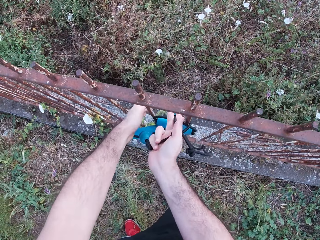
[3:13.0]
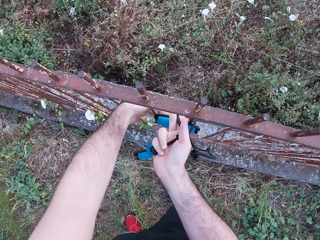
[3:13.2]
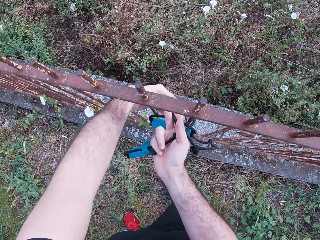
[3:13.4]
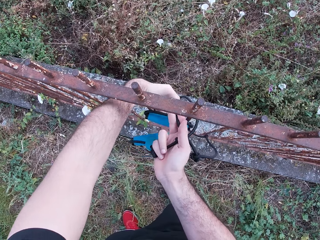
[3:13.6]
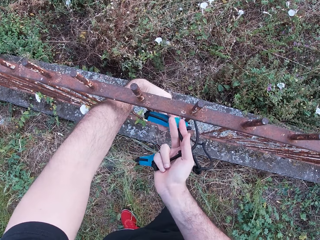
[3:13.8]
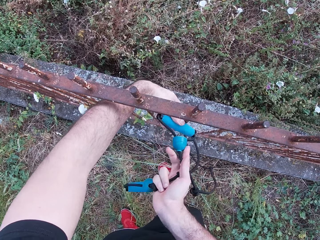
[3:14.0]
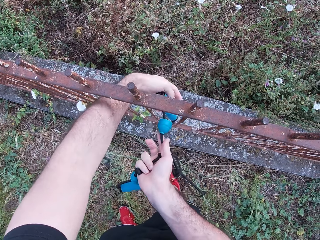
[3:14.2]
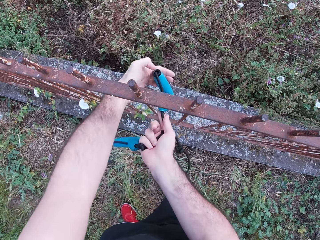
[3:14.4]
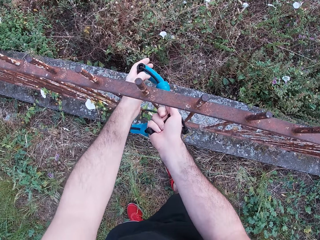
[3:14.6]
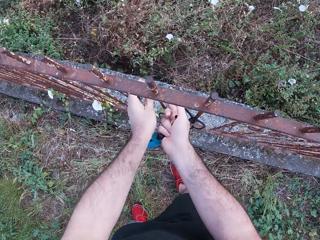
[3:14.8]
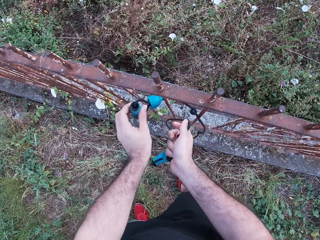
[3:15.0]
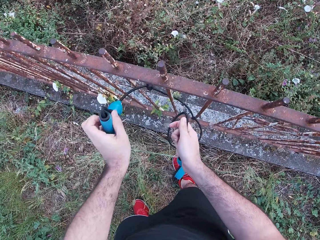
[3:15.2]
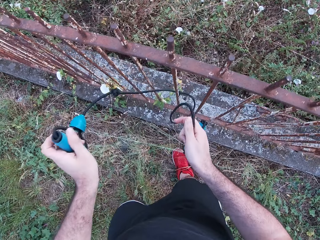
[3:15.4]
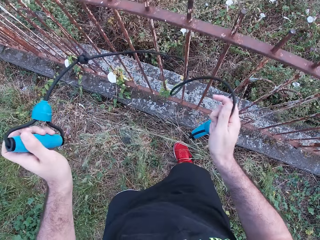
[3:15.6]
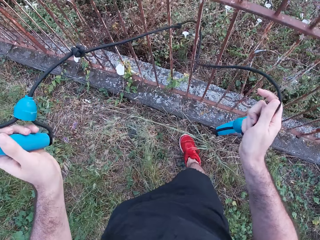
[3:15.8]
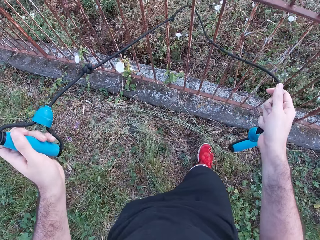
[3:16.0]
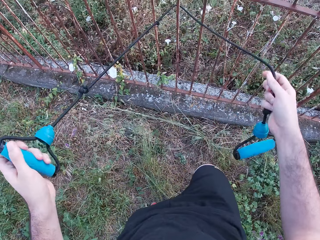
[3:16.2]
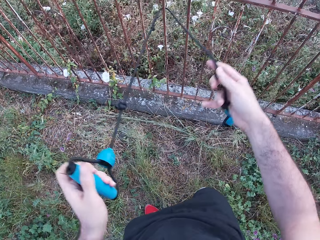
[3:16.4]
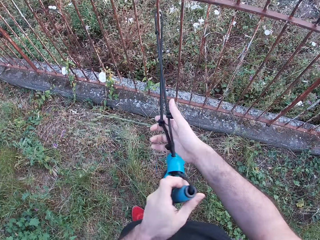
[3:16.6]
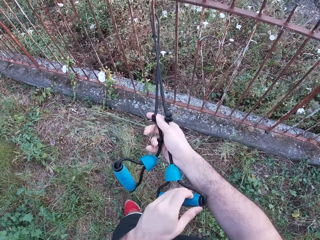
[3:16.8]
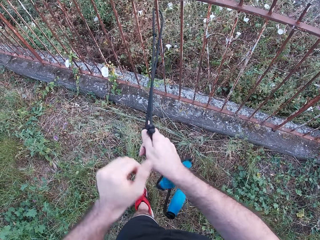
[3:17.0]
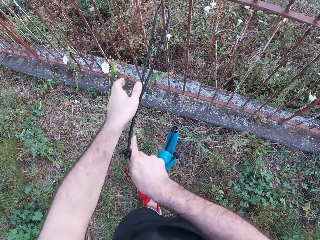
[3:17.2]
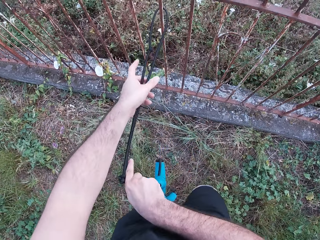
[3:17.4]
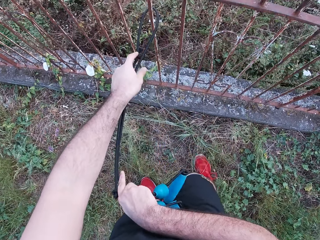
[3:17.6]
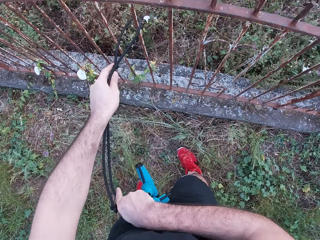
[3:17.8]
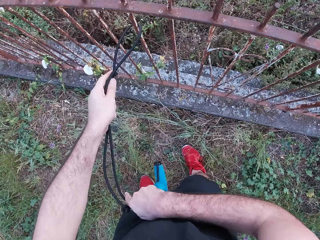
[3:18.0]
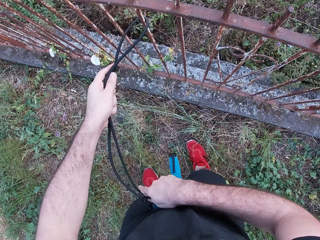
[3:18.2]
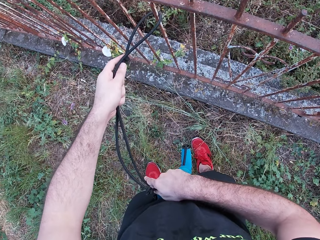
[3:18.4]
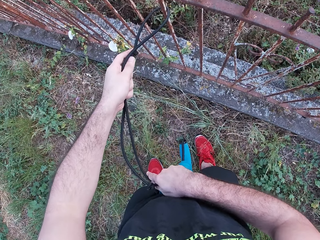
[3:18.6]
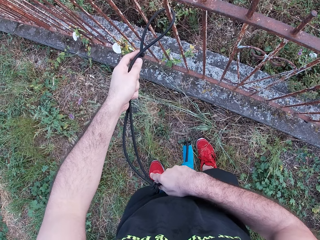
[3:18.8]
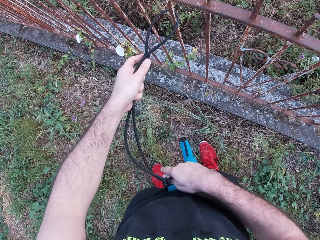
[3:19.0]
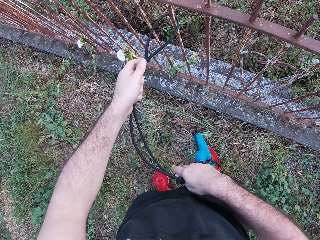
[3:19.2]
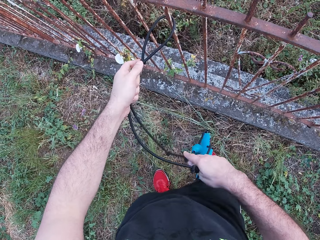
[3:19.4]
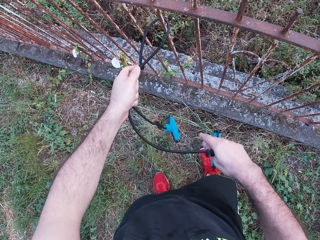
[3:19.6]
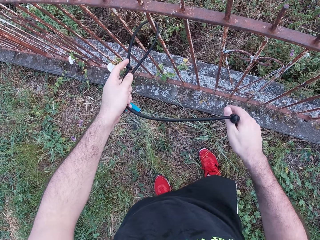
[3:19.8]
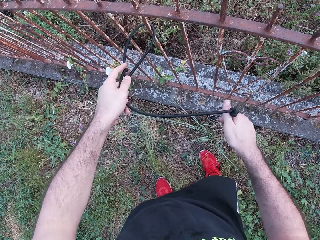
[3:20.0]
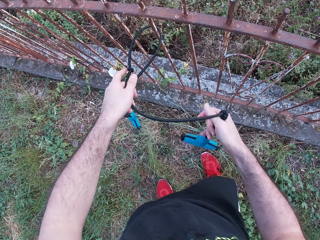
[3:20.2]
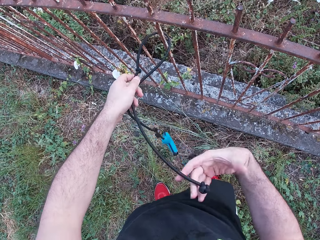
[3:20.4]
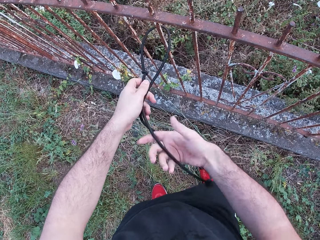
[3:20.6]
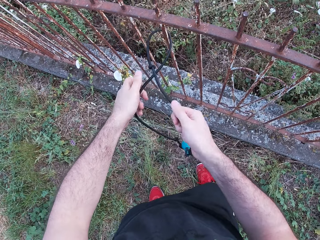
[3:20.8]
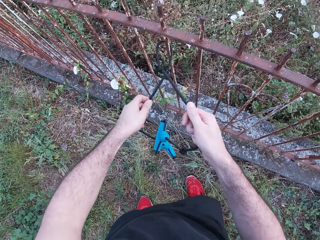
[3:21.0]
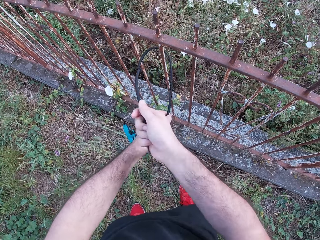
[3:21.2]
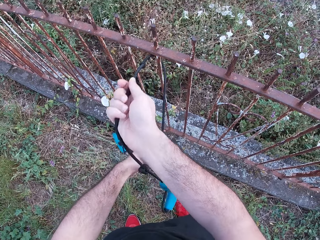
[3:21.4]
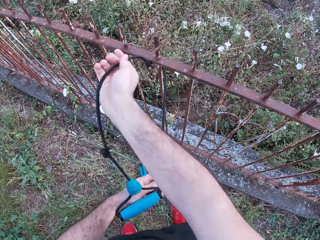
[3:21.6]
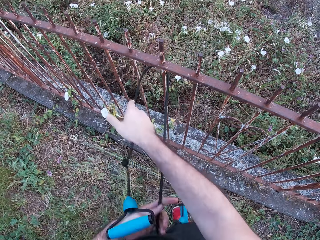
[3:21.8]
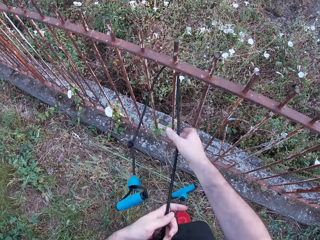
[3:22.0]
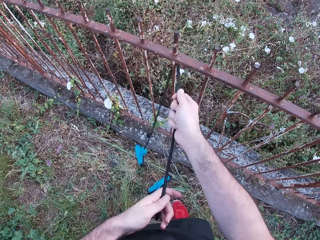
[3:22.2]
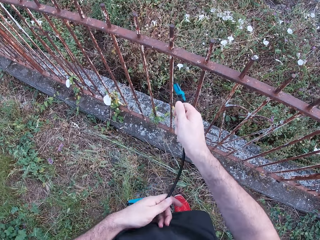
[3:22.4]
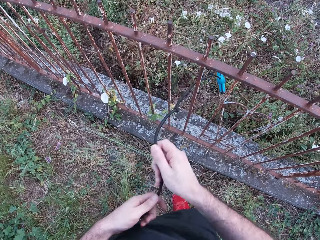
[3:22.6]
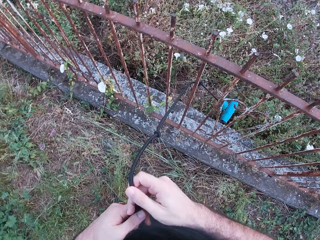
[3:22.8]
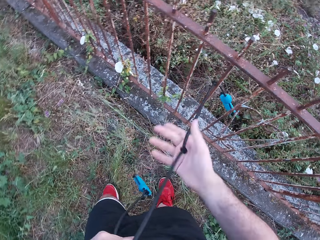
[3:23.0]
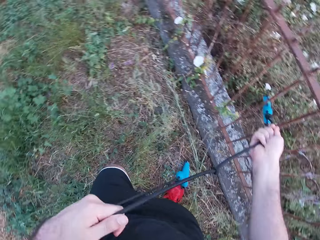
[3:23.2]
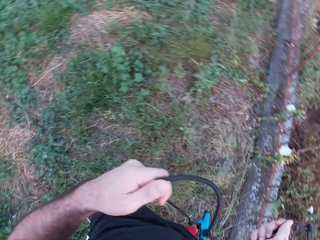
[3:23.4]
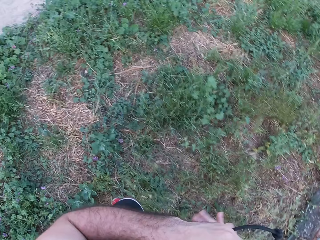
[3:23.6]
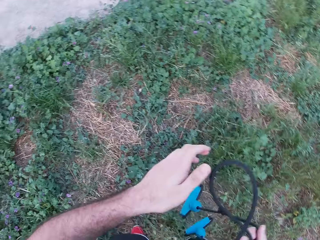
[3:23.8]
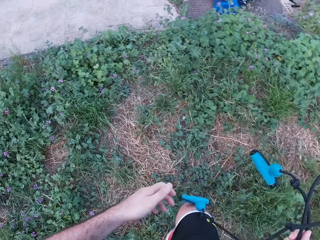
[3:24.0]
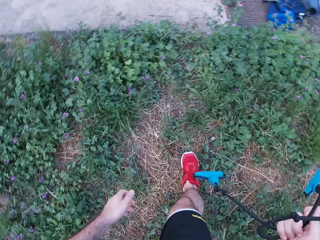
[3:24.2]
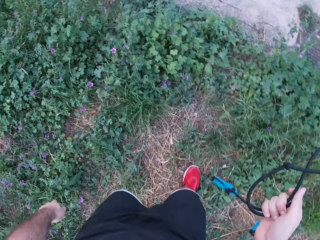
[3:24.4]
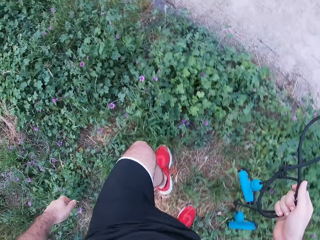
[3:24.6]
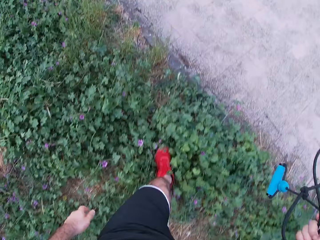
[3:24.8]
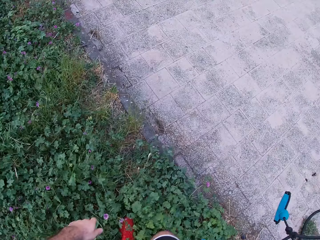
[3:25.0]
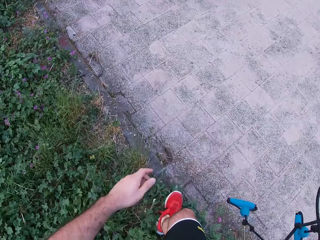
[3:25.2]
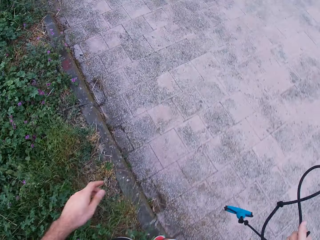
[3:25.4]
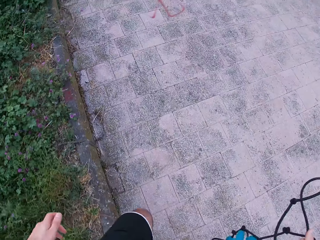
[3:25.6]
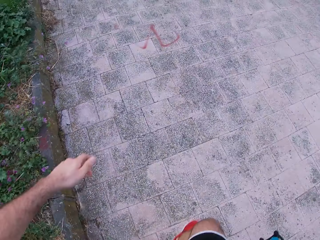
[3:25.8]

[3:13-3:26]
The camera wearer passes the rope on the metal rod. They wrap the rope around the metal rod. They pull the rope. They move the left hand on the rope. They look at the rope. They move the right hand on the rope. They remove the rope on the metal rod. They pull the rope. They walk around.

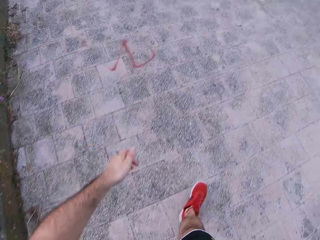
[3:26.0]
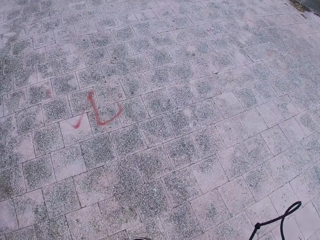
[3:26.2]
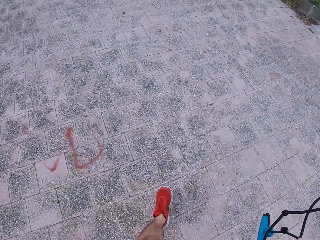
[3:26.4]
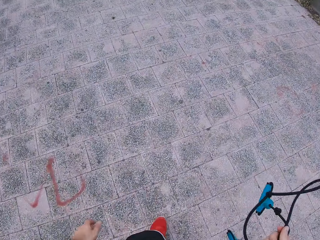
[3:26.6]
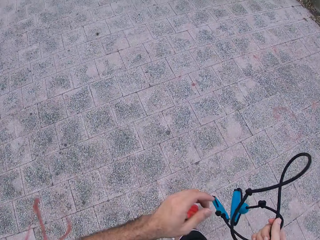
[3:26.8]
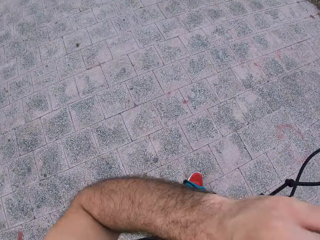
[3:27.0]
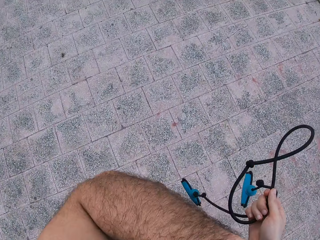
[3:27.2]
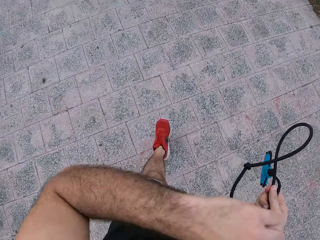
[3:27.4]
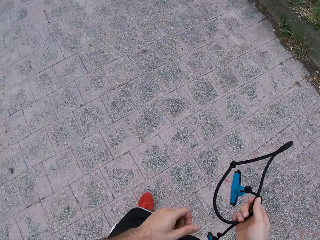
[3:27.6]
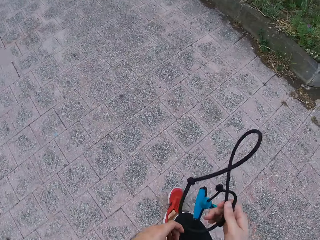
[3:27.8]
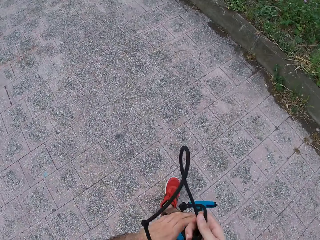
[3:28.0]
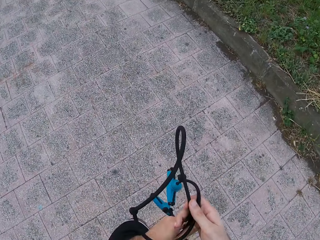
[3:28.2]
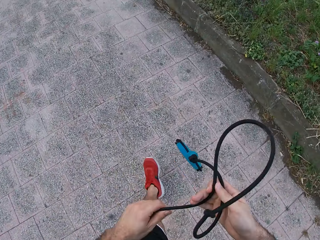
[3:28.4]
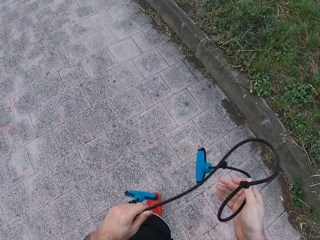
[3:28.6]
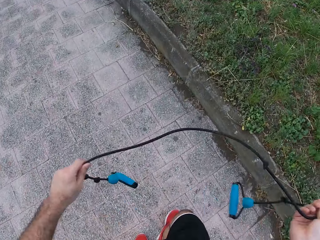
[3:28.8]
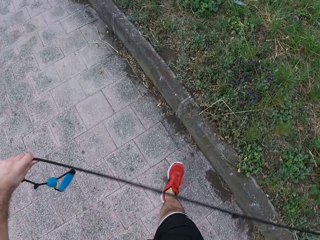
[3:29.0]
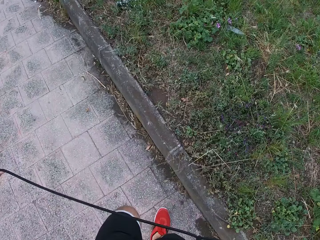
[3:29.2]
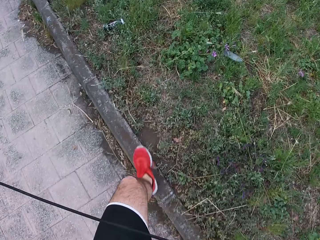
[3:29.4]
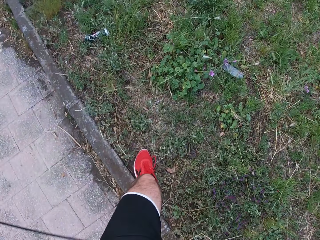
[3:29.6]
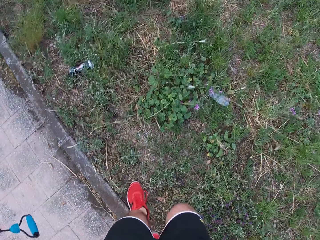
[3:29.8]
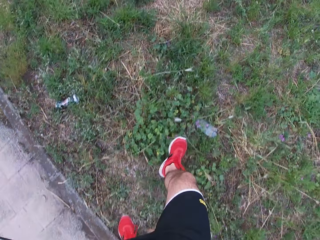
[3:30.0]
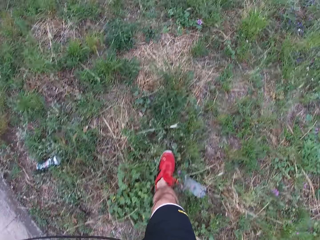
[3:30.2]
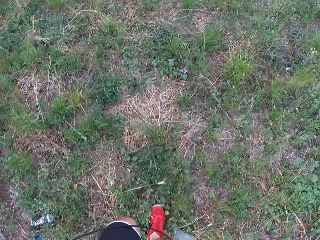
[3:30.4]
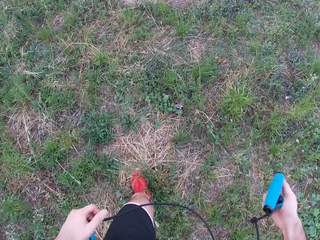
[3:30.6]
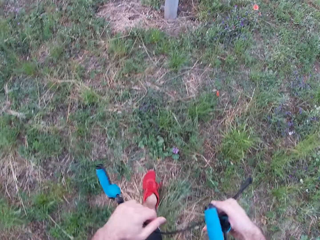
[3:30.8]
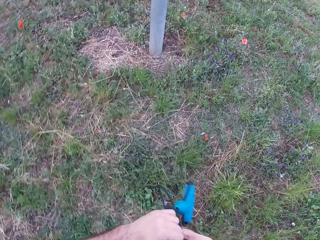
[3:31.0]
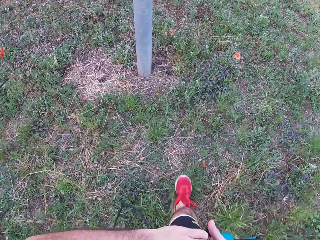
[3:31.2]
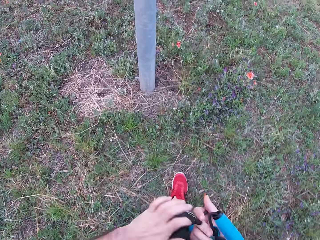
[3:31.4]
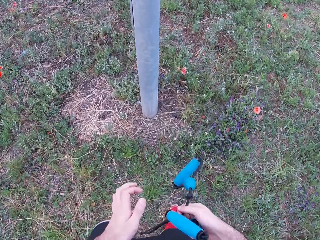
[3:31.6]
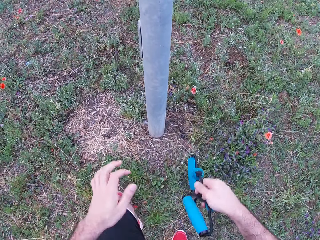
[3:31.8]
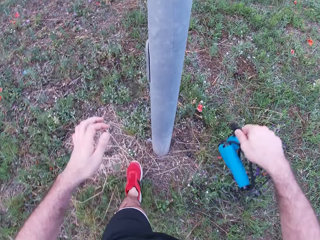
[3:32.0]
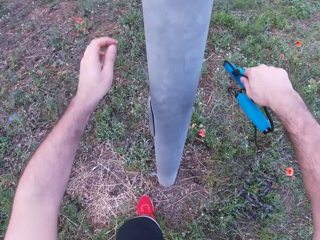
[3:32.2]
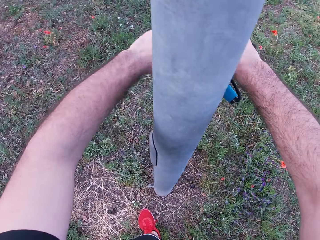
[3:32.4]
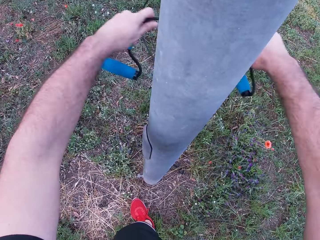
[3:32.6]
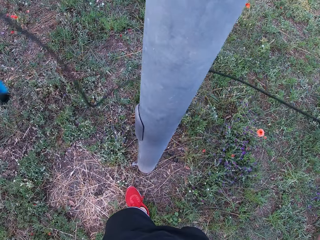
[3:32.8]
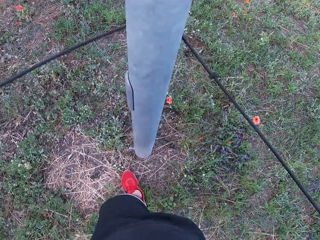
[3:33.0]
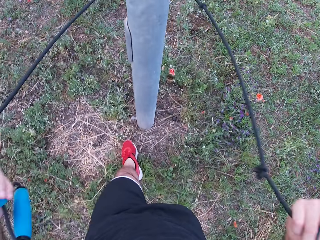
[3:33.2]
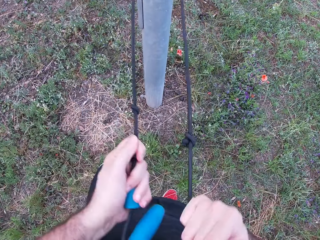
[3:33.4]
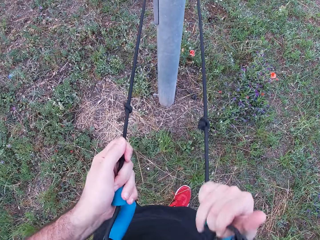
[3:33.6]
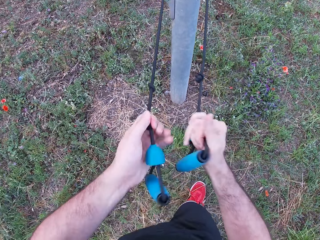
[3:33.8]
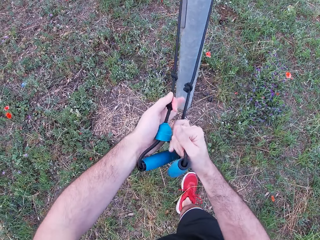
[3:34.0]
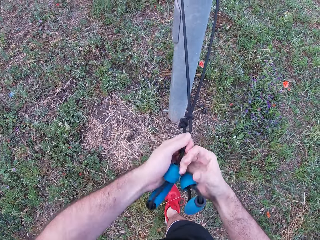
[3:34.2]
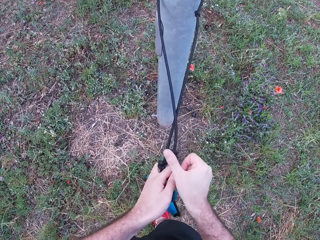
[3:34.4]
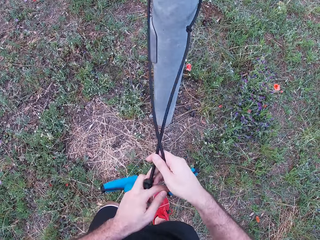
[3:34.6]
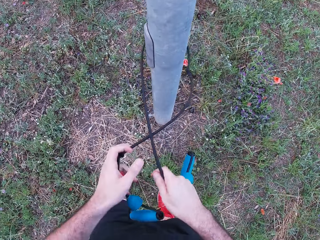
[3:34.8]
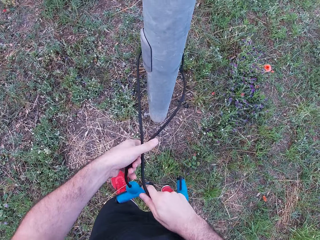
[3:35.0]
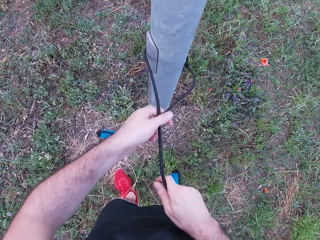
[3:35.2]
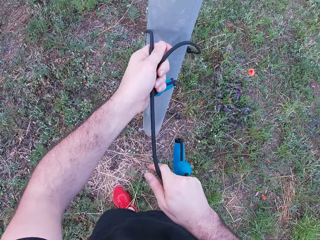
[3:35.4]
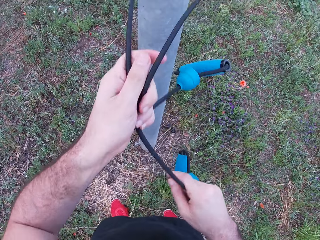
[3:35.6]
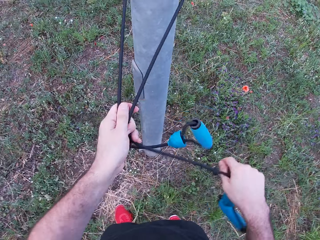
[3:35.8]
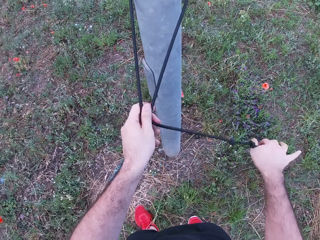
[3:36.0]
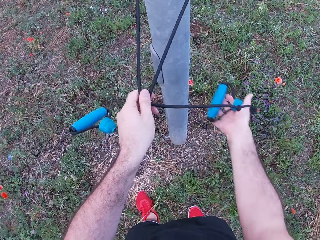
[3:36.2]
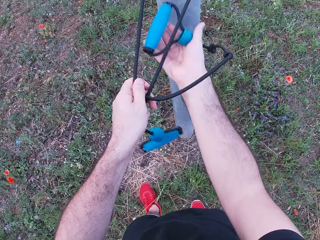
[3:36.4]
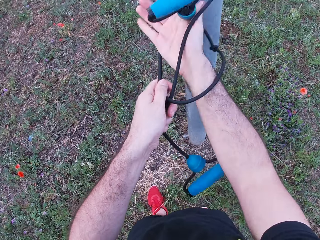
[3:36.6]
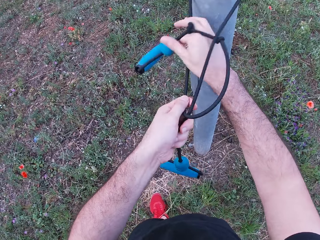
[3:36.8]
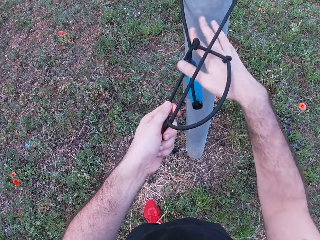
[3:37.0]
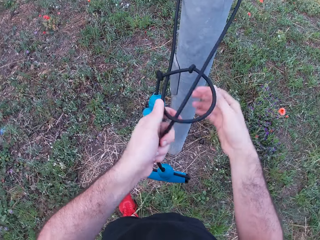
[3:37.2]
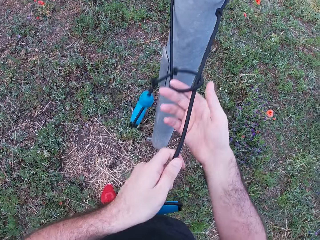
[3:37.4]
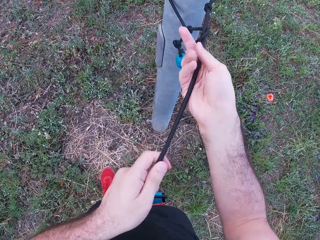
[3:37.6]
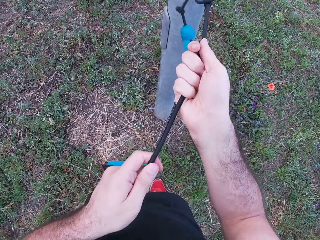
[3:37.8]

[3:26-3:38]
The camera wearer lifts the left hand. They walk around. They stretch the rope. They walk towards the pole. They lift both hands. They put the rope on the pole. They pull the rope. They wrap the rope around the pole. They push the rope on the pole. They tie the rope on the pole.
